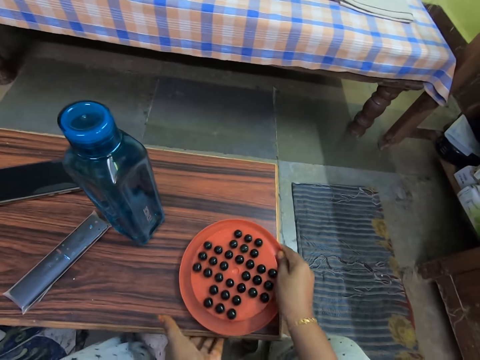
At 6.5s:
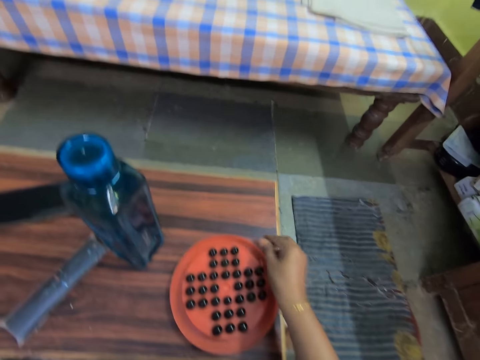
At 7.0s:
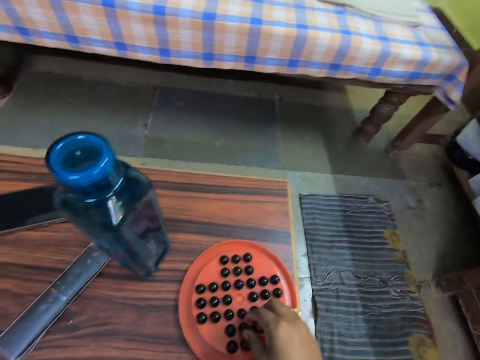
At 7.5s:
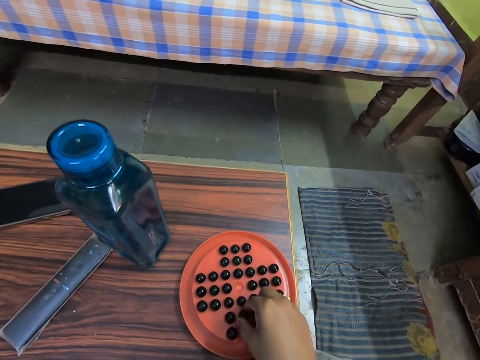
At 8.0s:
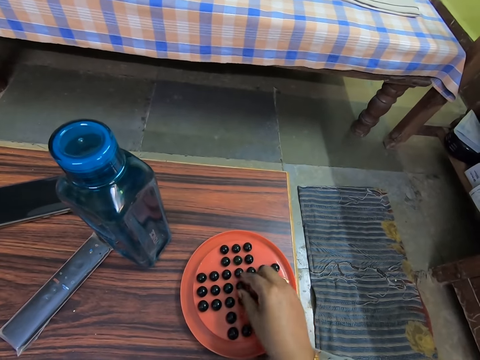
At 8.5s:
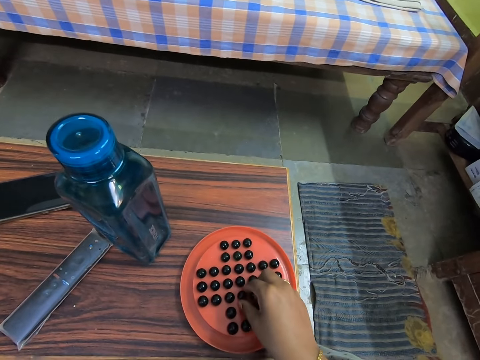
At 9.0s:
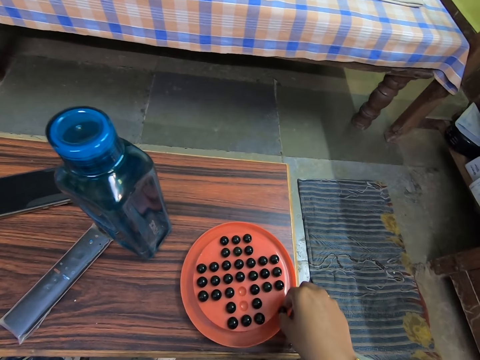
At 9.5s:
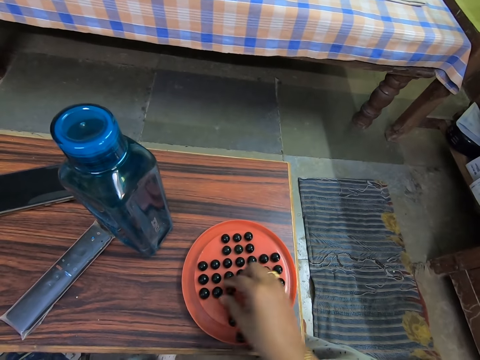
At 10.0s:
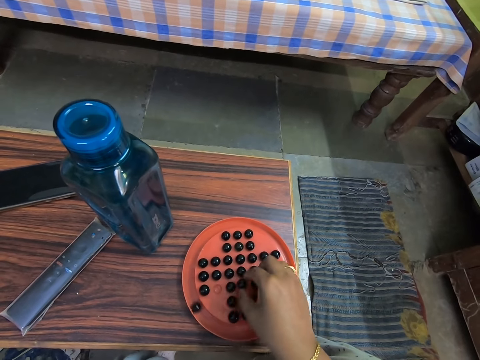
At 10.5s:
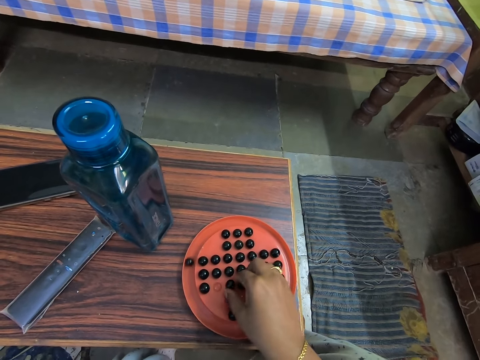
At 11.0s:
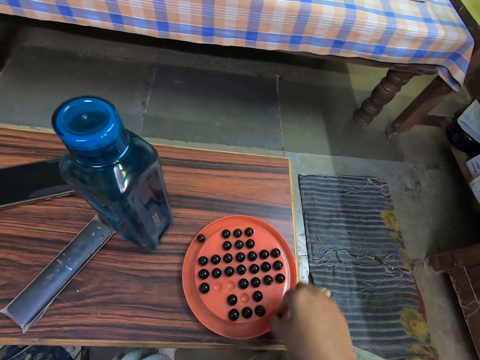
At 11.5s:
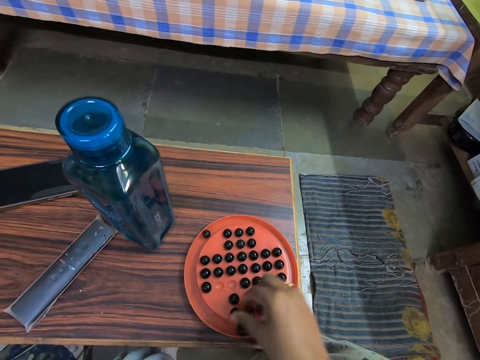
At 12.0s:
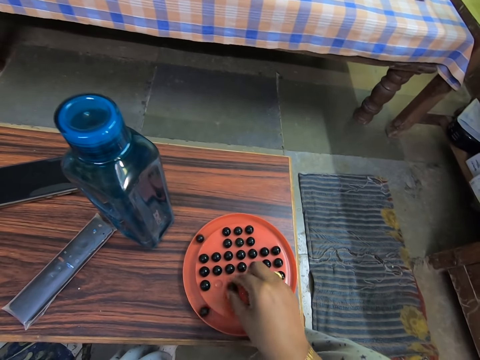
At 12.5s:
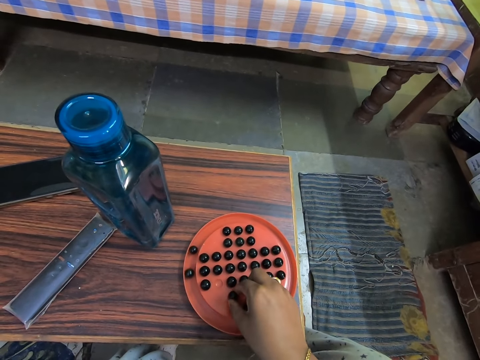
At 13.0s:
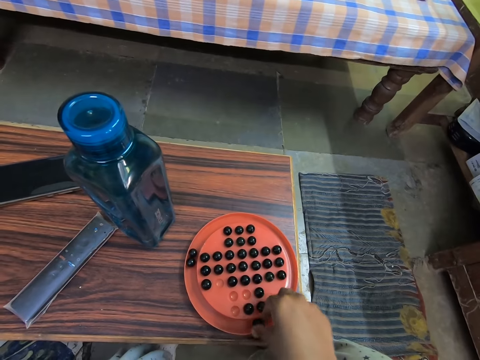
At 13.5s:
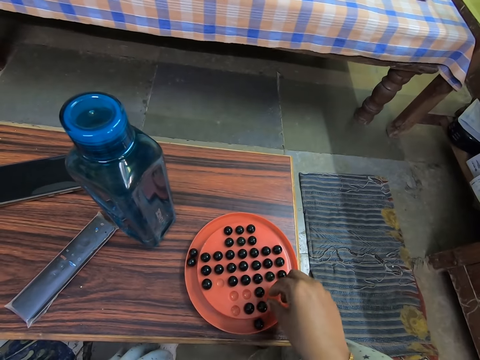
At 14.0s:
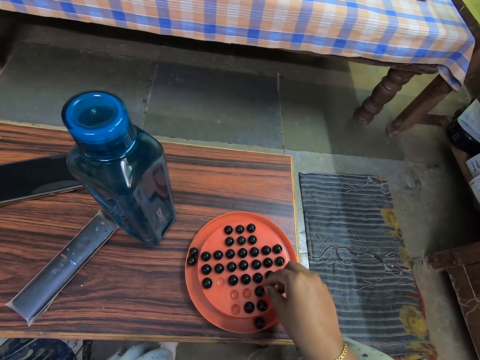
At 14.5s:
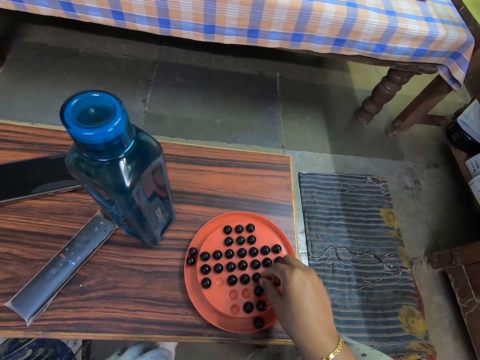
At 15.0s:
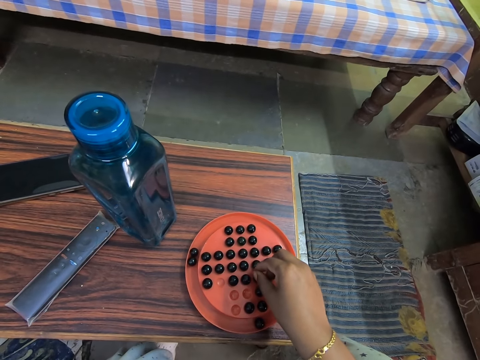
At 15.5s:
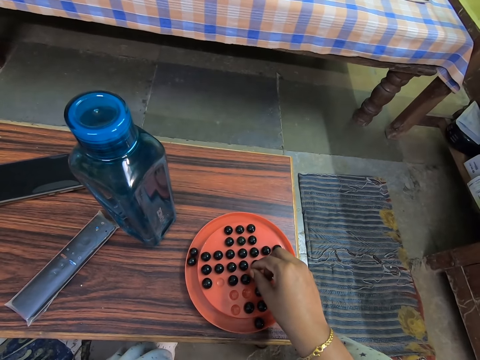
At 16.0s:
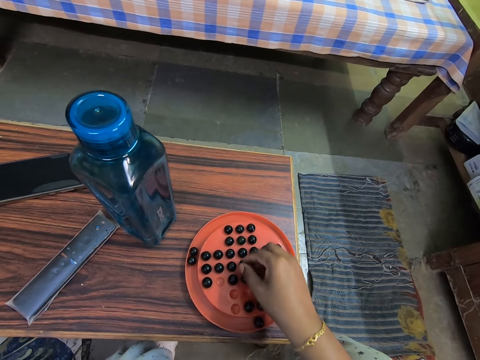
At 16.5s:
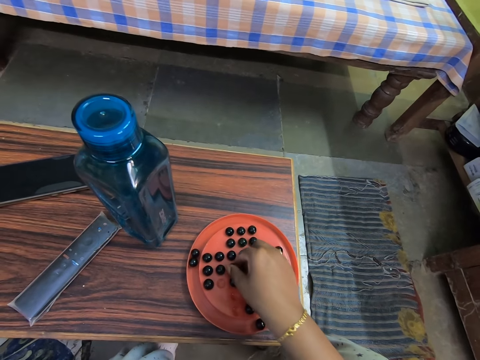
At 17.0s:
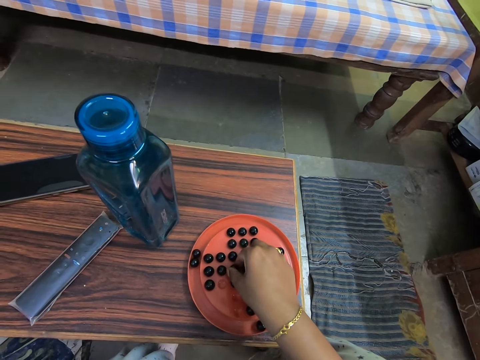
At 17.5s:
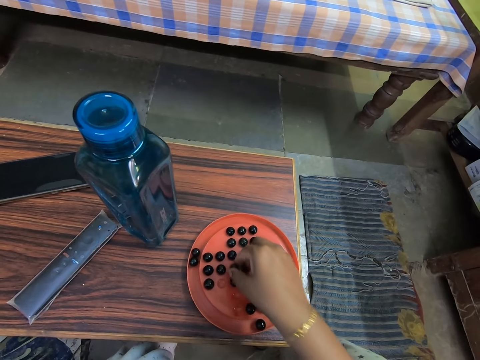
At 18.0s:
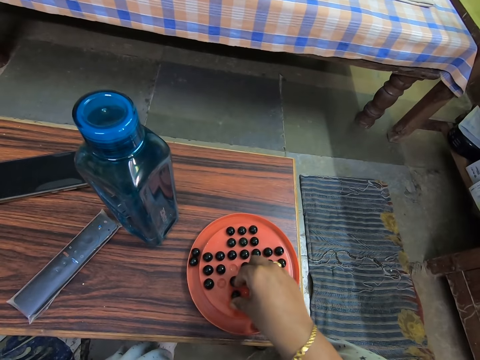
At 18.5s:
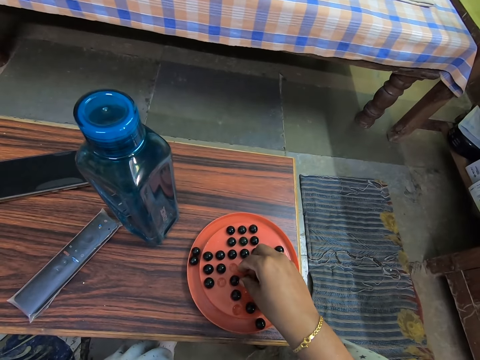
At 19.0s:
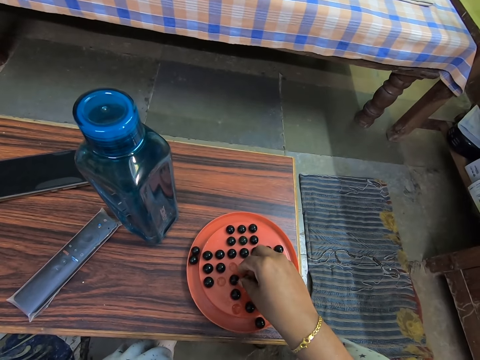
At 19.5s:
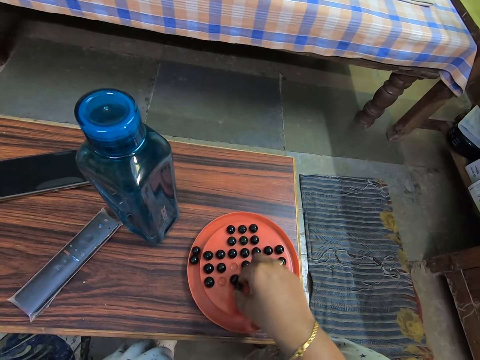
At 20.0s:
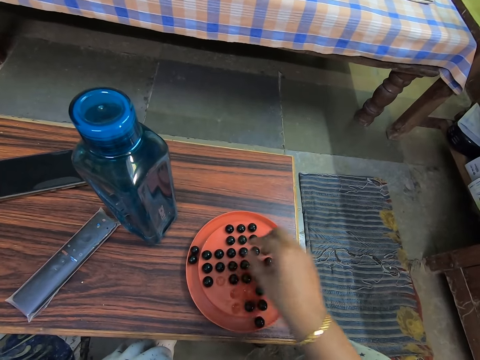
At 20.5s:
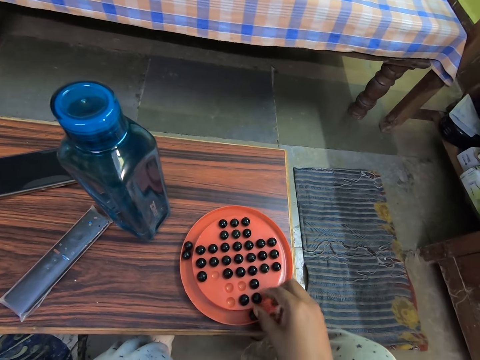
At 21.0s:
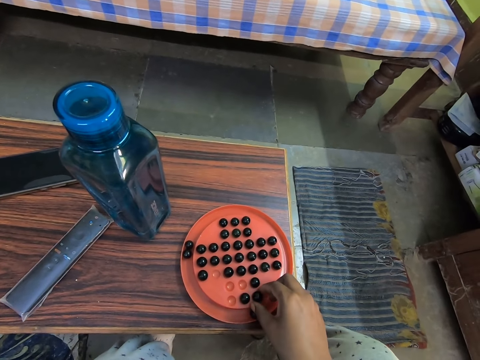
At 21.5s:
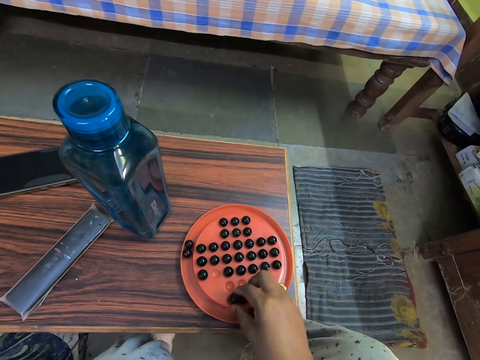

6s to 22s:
The camera wearer puts the marble solitaire game on the table. They play the marble solitaire game. They look at the marble solitaire game. They play the marble solitaire game.

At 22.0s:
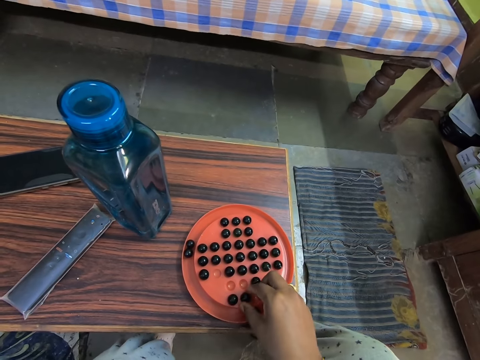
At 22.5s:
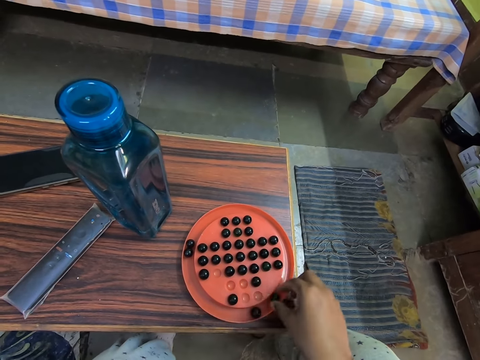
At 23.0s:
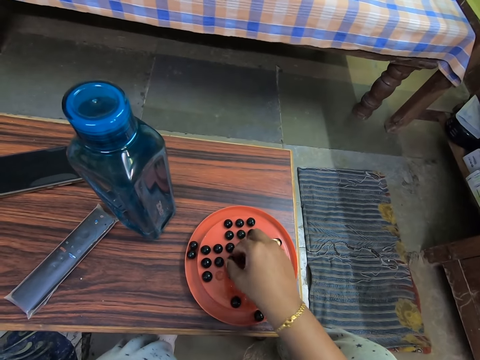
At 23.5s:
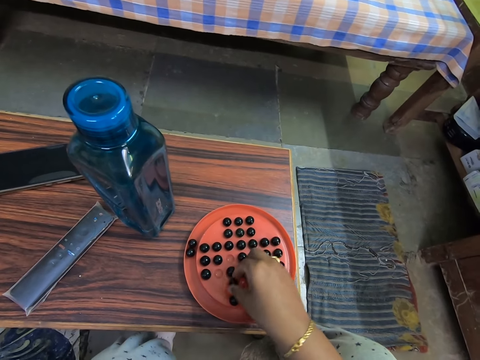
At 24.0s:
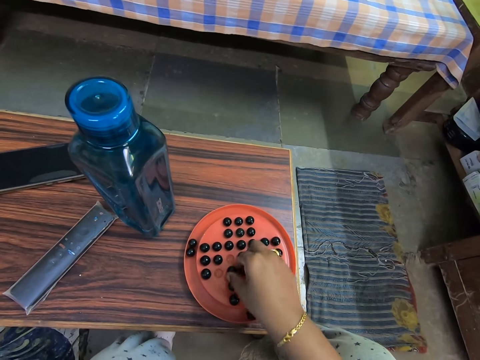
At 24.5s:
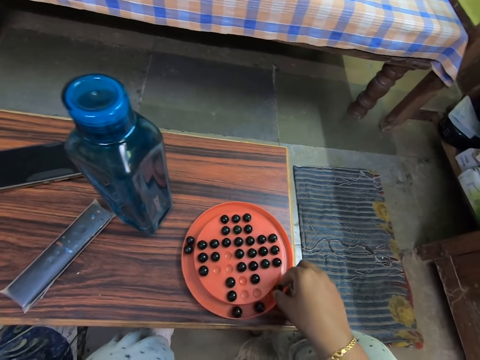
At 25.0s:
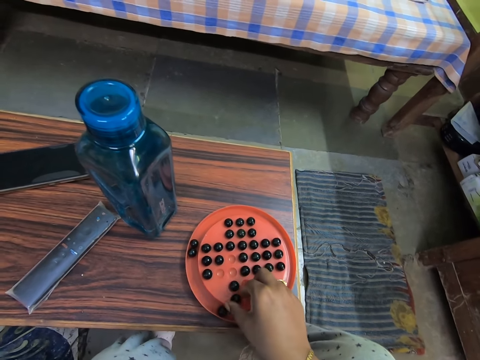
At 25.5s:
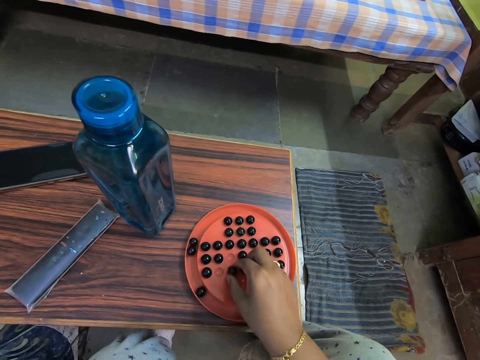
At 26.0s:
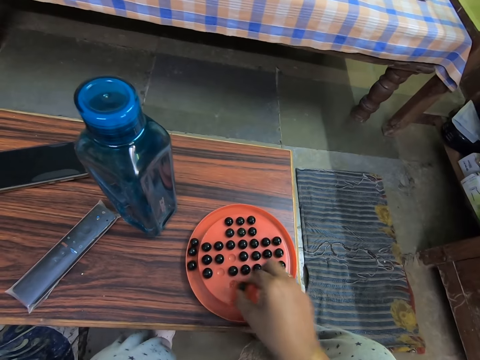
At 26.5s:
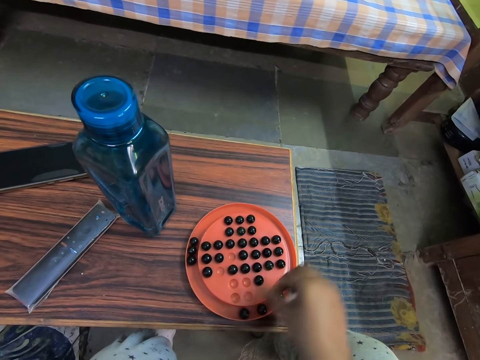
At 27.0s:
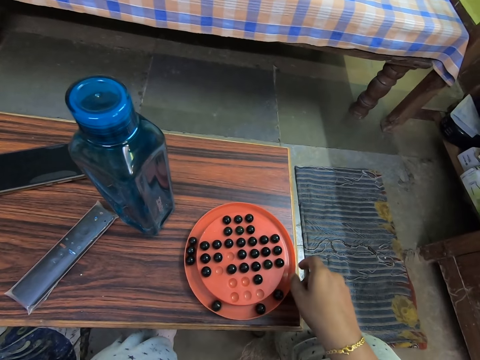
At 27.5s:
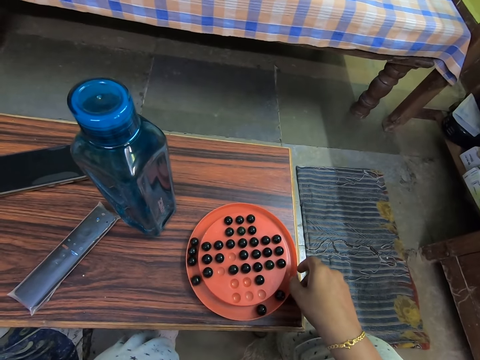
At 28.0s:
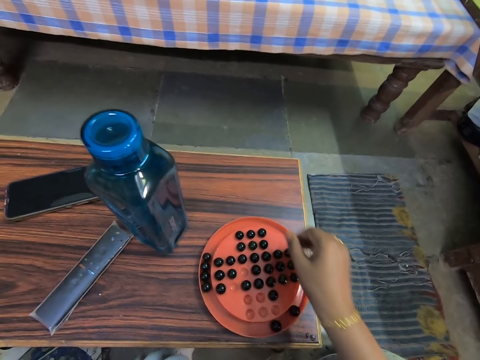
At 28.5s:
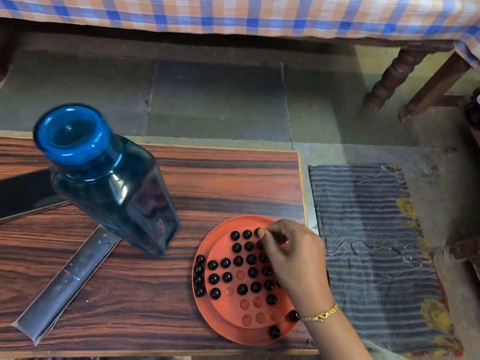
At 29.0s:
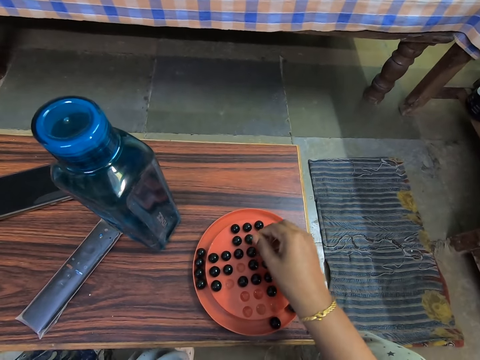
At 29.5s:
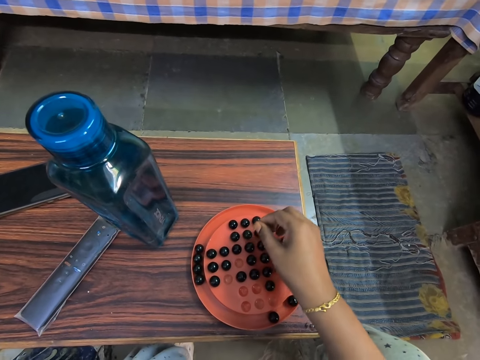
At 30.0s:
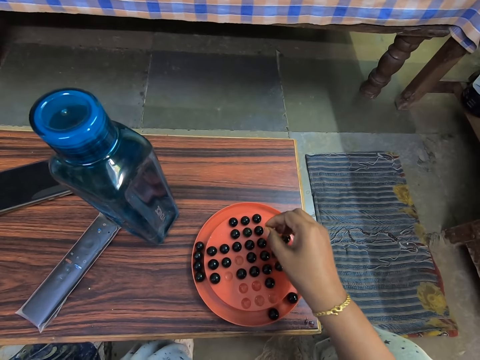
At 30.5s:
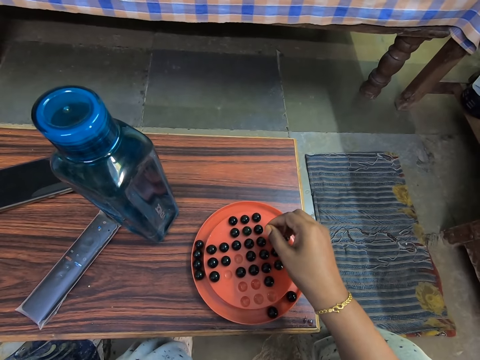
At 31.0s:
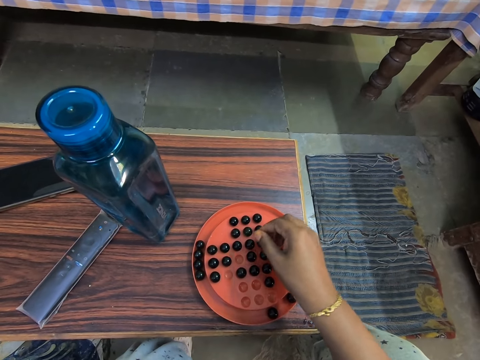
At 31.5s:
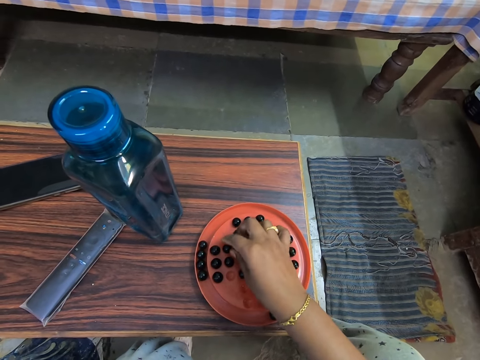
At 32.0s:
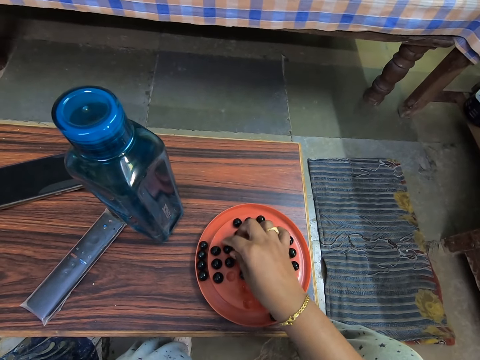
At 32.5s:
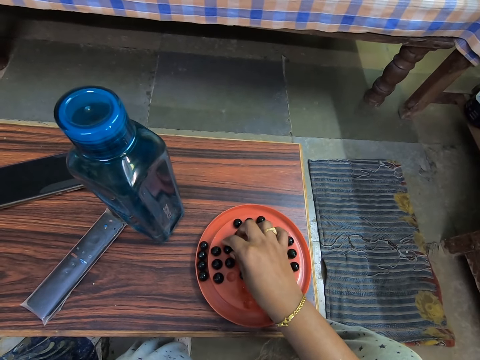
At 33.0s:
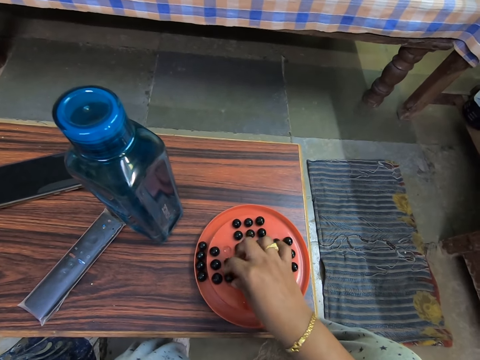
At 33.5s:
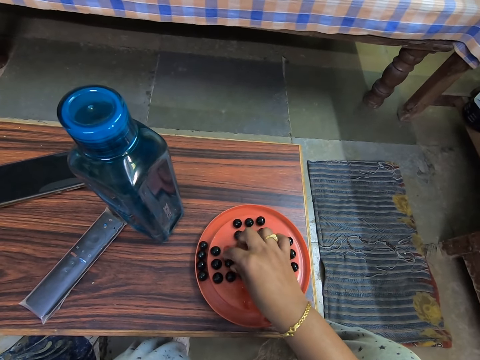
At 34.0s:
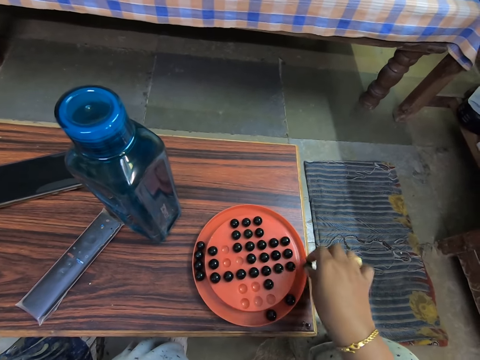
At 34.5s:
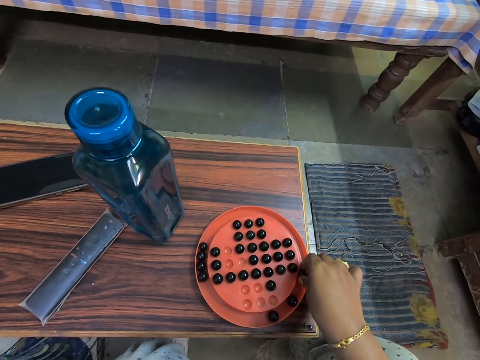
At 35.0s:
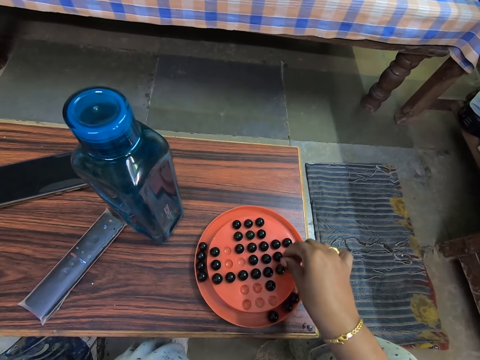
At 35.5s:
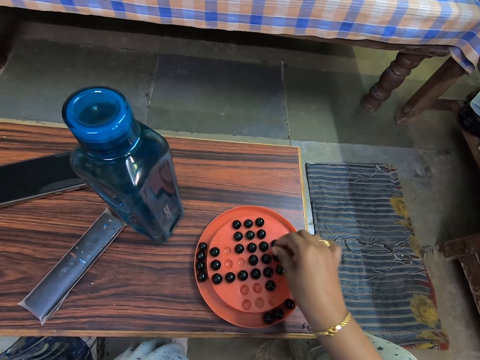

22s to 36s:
The camera wearer looks at the marble solitaire game. They play the marble solitaire game.
